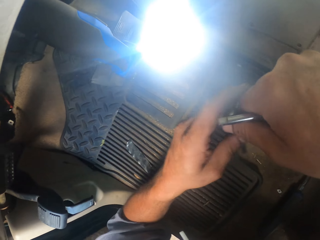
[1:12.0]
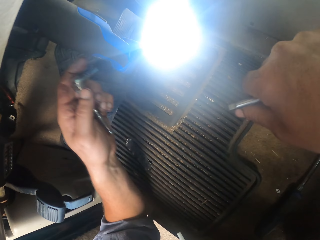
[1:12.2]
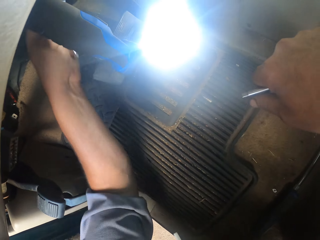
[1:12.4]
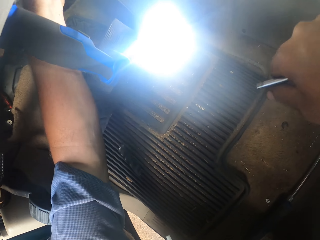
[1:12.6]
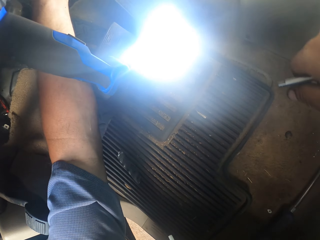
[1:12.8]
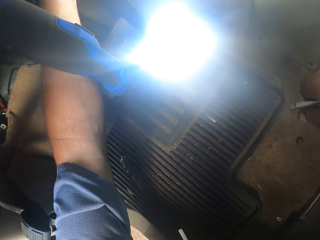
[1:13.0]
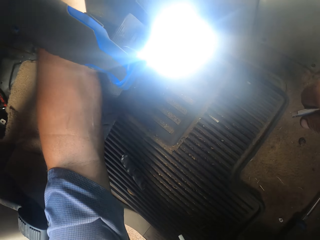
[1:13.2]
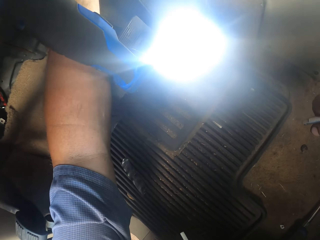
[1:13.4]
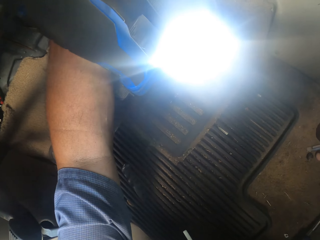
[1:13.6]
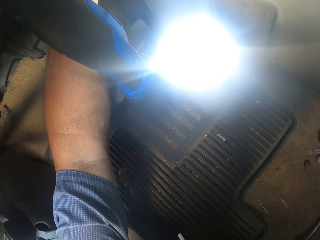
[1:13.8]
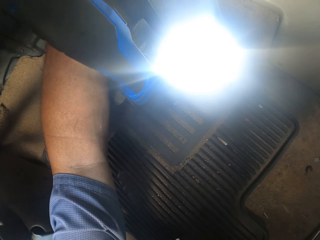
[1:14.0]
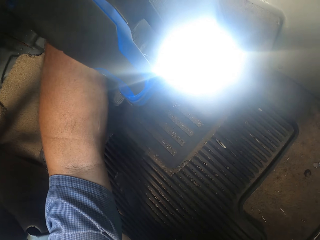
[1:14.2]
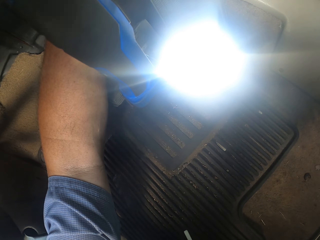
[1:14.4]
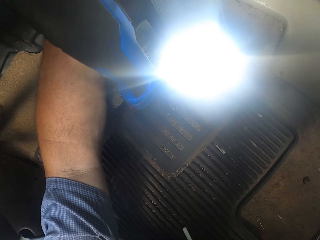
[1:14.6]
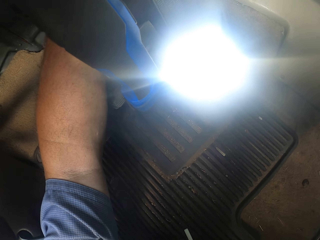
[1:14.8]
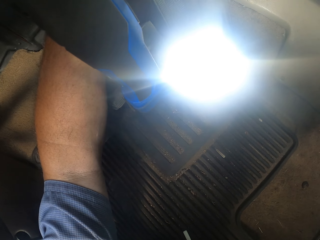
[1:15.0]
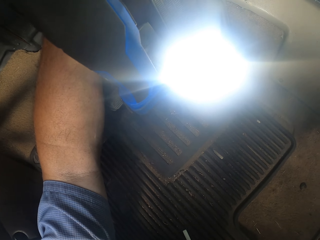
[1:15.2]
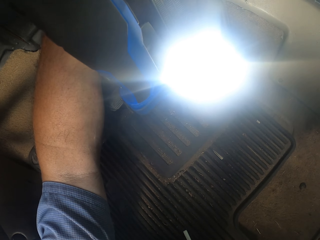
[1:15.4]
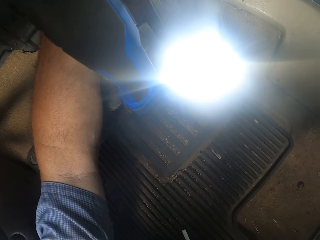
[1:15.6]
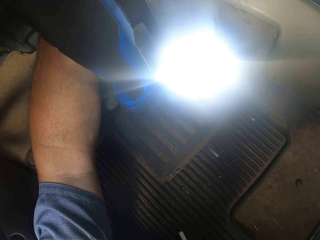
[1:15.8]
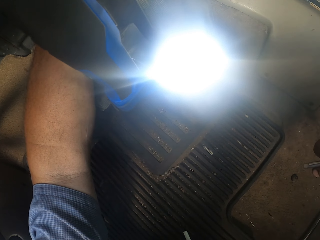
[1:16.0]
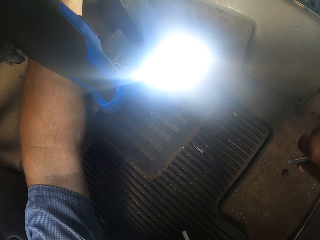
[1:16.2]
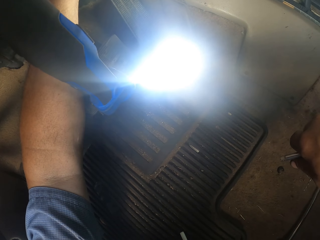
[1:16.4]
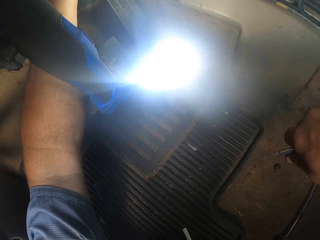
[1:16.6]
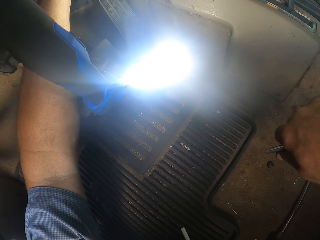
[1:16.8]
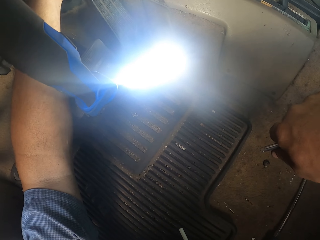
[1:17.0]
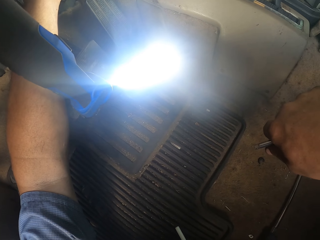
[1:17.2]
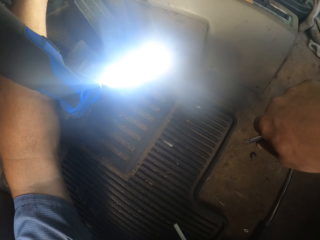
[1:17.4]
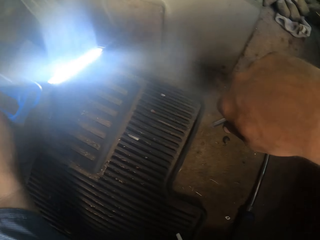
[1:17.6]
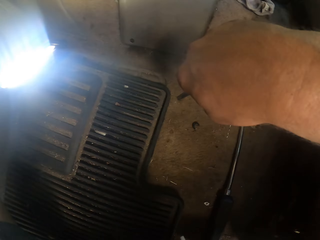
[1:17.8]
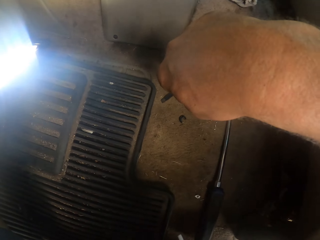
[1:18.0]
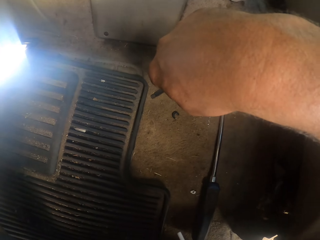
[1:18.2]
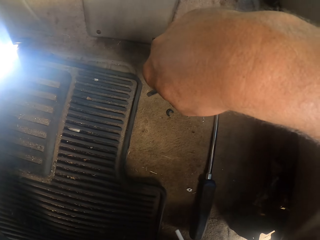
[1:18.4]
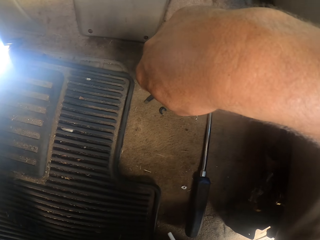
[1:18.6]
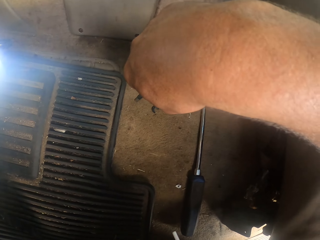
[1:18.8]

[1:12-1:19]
The camera wearer takes a spanner from the right hand. They adjust something. They open something with a screw driver.

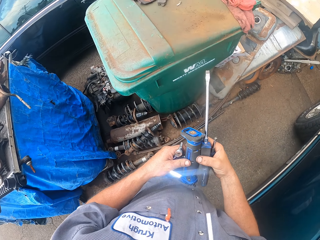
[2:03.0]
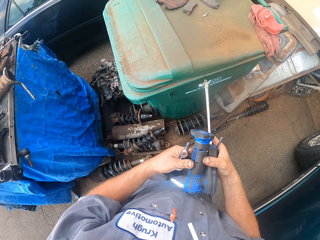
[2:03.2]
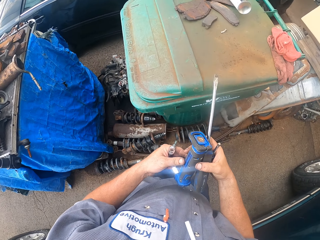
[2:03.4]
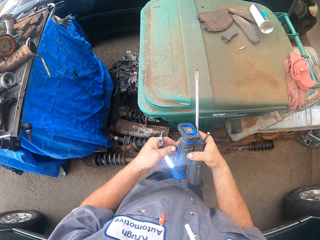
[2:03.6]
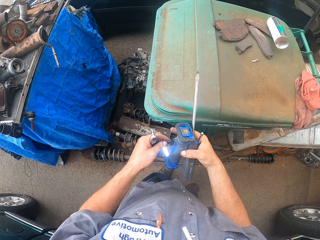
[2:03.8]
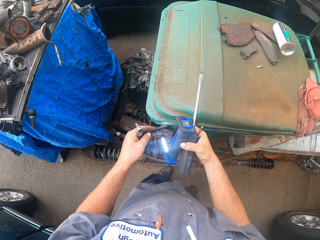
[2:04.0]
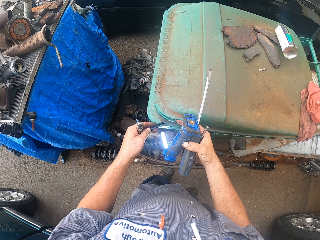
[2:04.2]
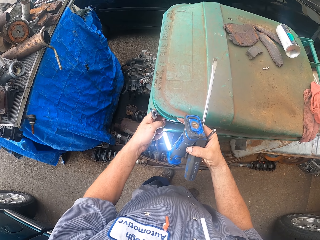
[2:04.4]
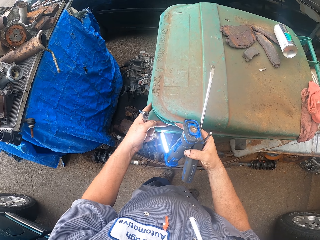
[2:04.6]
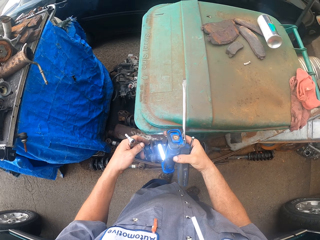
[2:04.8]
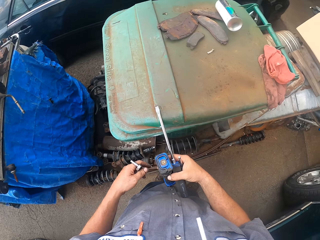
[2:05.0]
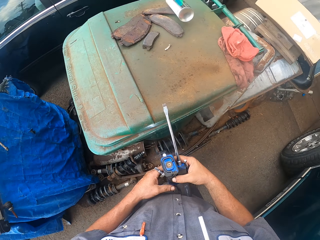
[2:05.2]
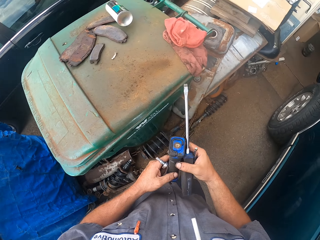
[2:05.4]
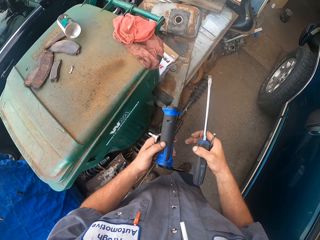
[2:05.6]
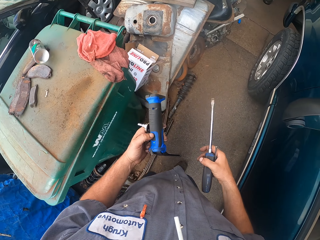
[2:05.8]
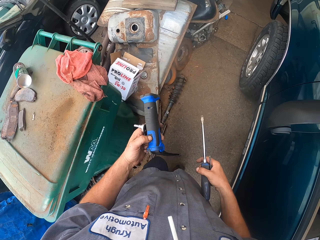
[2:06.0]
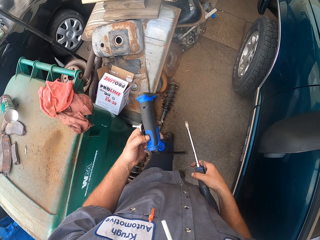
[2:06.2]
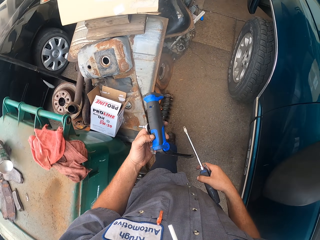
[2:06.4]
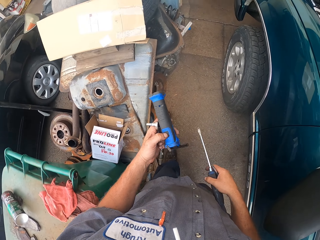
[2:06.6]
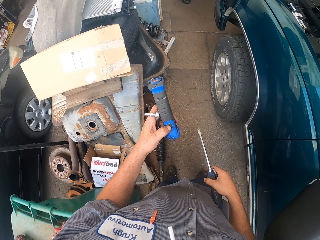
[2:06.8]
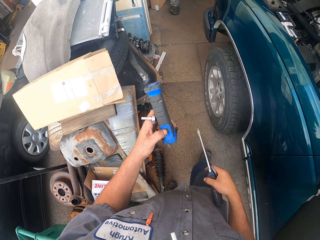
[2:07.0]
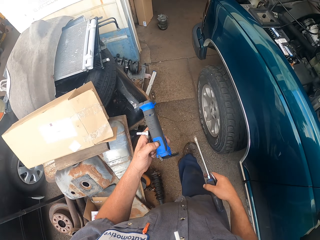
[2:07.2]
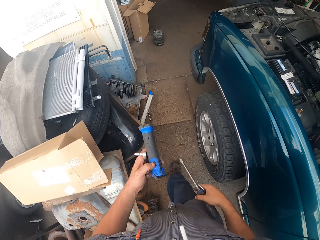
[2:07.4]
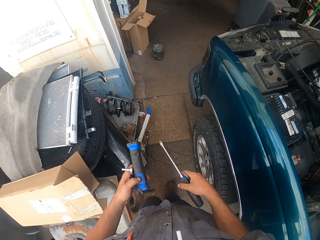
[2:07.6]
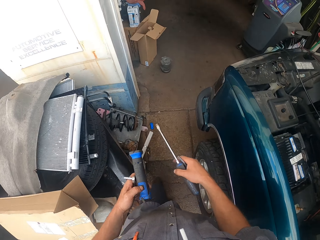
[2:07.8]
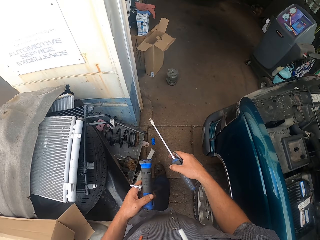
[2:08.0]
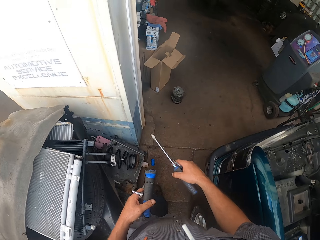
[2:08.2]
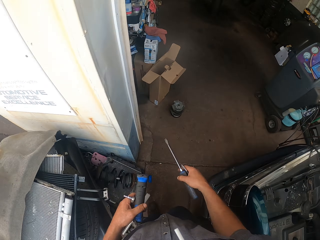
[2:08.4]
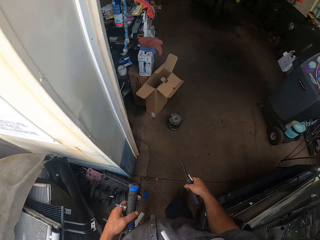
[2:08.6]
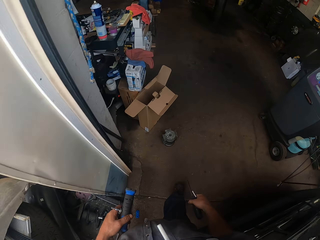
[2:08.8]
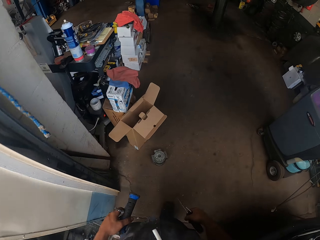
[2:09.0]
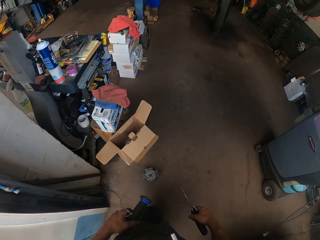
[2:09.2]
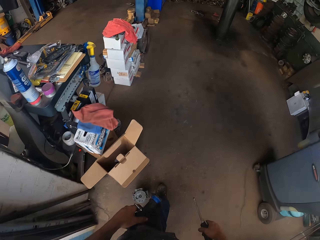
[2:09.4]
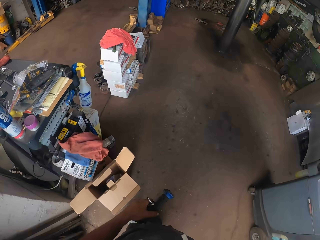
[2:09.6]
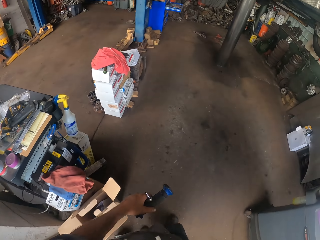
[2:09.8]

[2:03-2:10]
The camera wearer puts the sellotape in the dustbin. They take the torch from the left hand. They put off the torch. They walk in the garage.

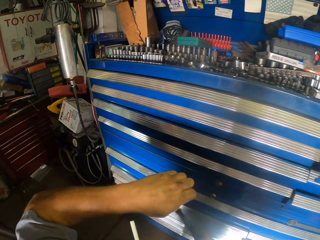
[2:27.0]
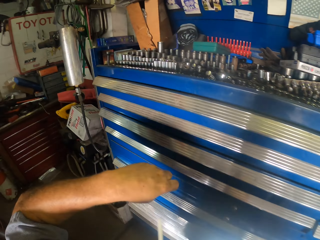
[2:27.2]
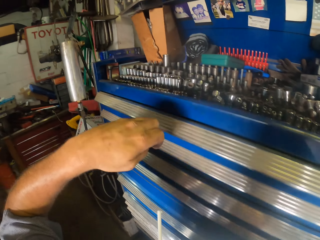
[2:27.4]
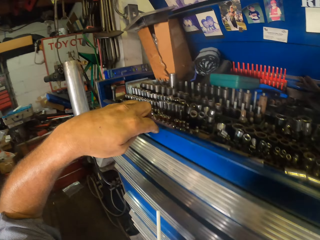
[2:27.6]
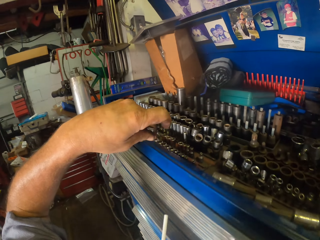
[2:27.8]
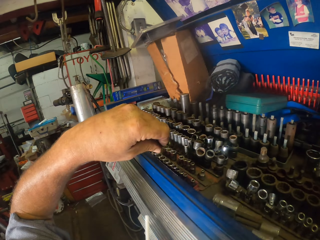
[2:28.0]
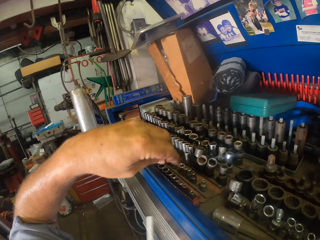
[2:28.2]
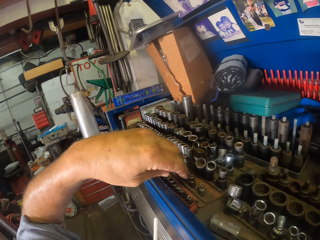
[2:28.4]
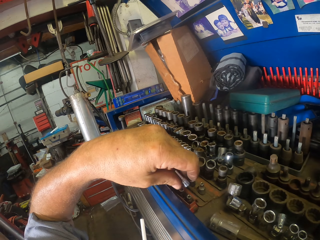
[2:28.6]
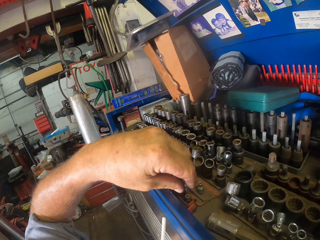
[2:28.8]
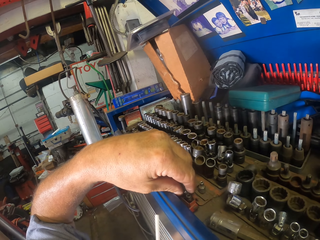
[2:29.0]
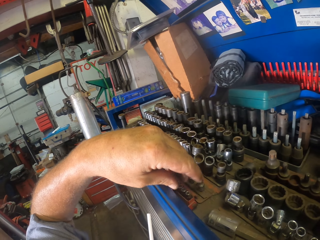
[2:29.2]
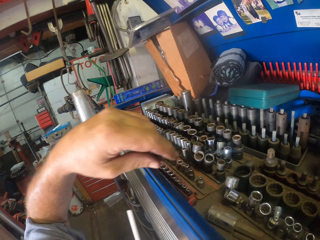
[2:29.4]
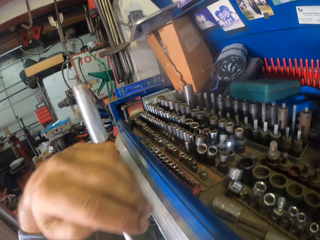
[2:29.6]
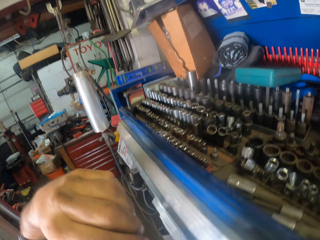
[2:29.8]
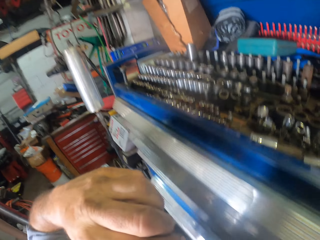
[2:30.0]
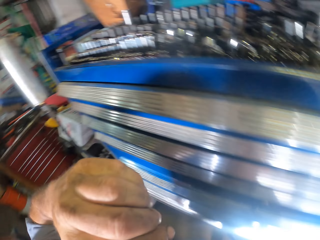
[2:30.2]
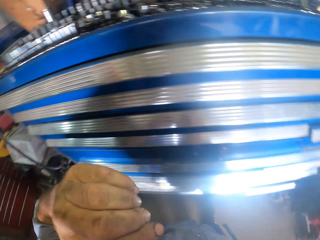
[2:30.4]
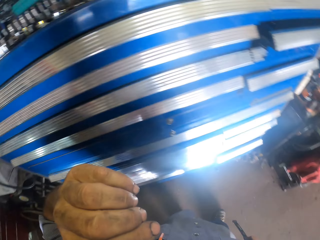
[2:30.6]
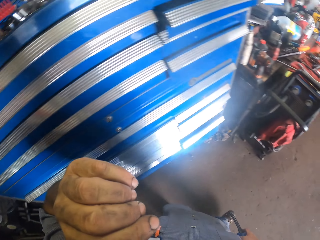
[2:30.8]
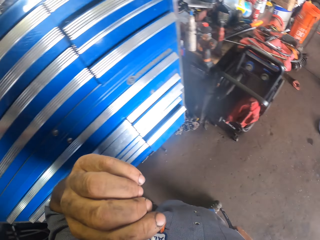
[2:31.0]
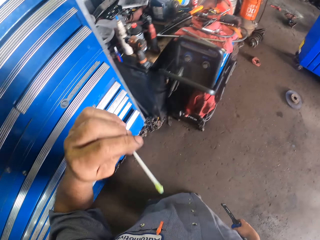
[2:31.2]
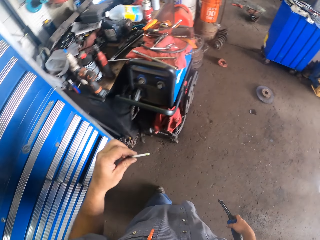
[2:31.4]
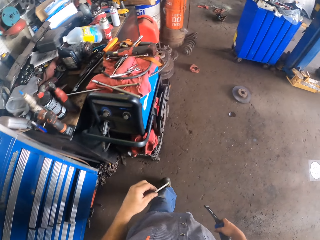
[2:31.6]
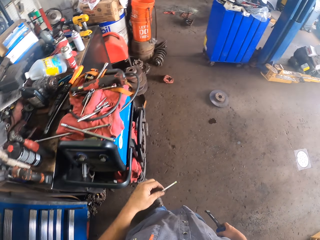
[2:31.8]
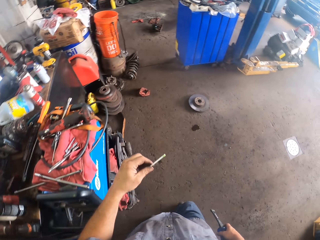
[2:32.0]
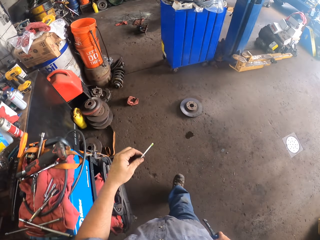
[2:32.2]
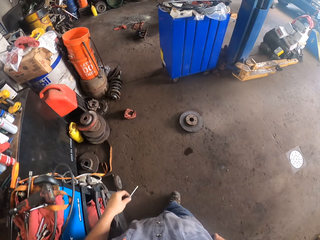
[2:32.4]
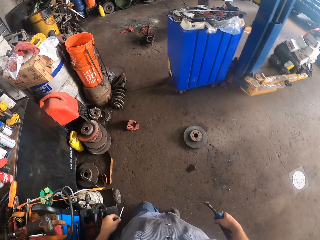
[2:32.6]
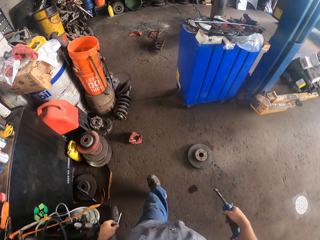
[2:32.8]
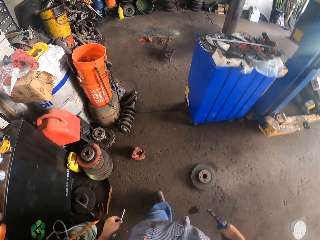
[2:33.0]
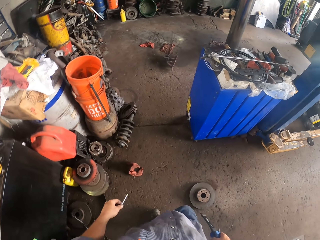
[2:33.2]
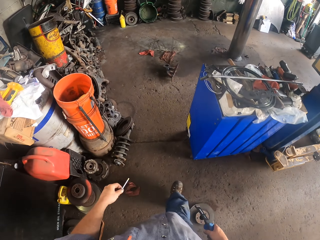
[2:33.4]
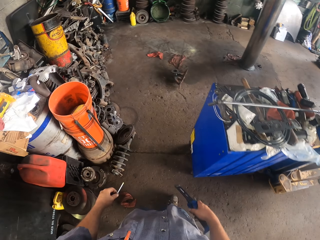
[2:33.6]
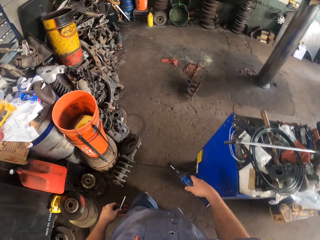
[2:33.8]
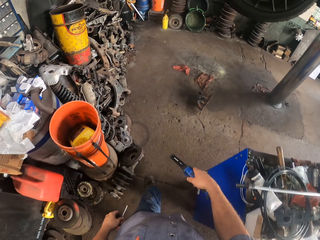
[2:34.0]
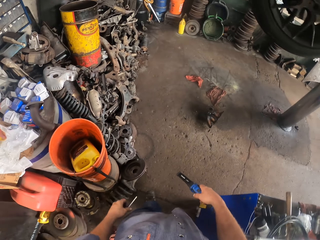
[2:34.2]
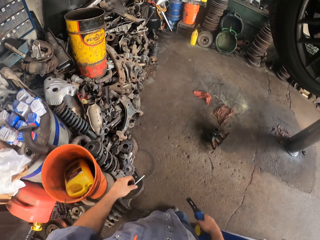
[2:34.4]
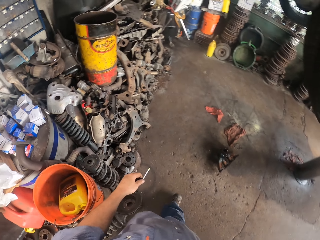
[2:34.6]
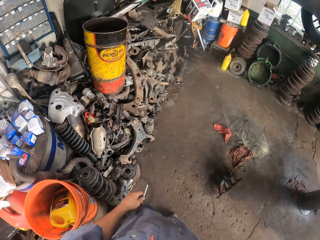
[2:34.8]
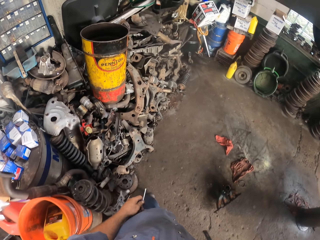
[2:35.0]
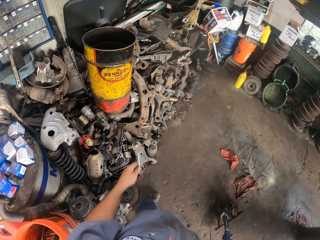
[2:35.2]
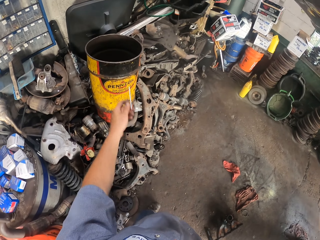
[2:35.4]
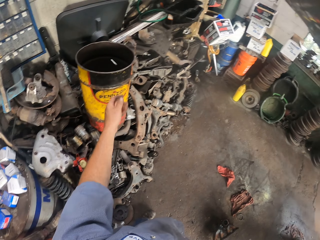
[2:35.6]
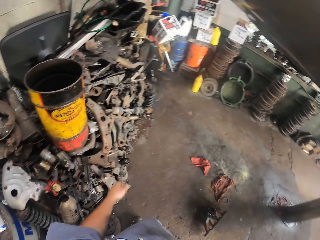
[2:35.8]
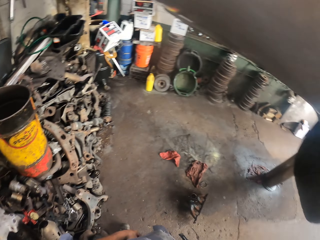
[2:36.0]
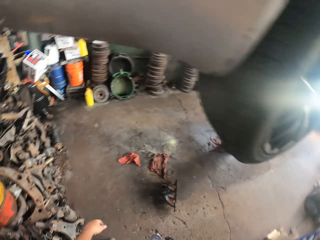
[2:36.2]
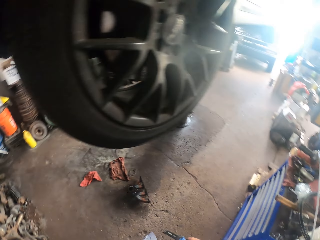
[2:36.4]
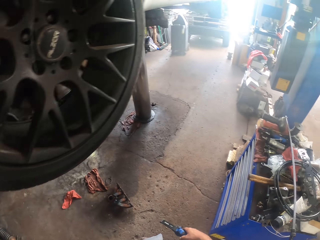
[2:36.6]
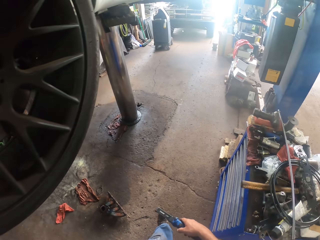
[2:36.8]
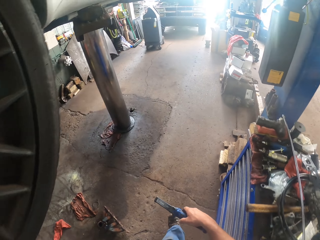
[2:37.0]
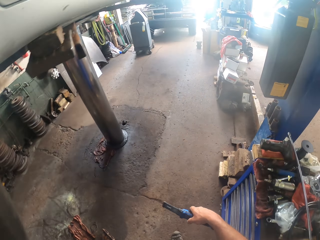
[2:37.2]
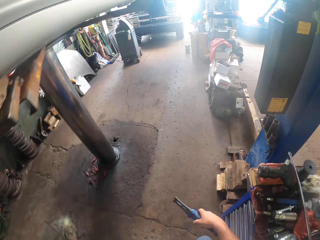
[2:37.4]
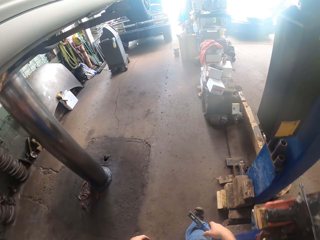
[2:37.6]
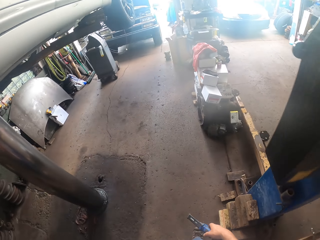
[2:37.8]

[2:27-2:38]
The camera wearer picks up the torch light. They put a socket spanner on the toolkit. They take a stick on the mouth. They walk in the garage. They put the stick in the bucket. They walk in the garage.
